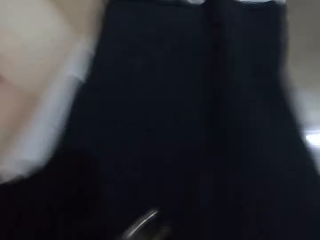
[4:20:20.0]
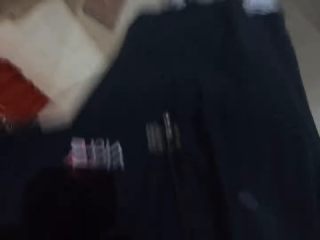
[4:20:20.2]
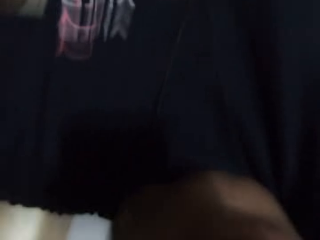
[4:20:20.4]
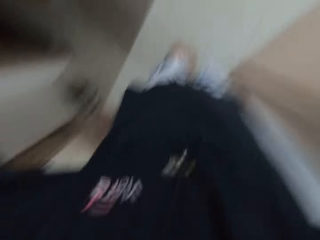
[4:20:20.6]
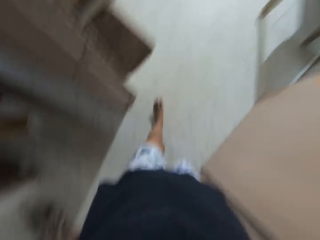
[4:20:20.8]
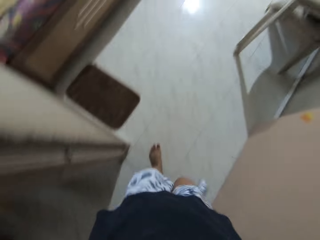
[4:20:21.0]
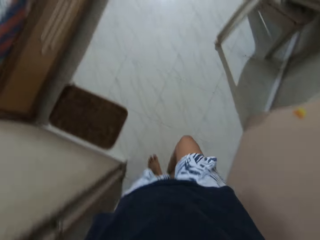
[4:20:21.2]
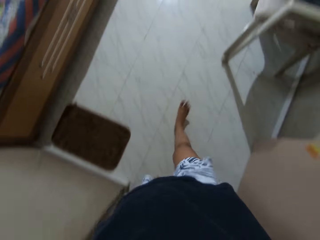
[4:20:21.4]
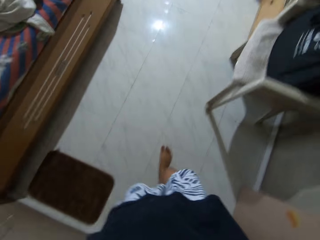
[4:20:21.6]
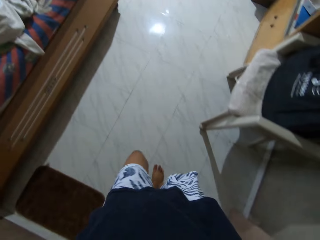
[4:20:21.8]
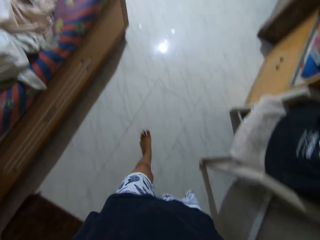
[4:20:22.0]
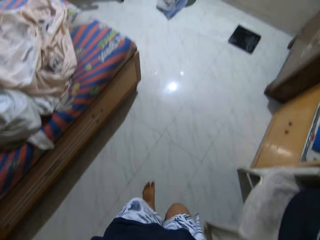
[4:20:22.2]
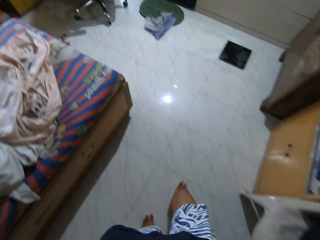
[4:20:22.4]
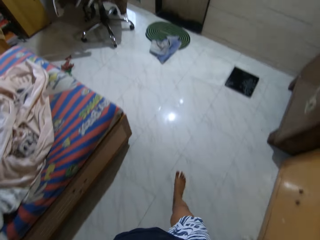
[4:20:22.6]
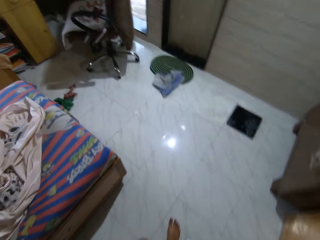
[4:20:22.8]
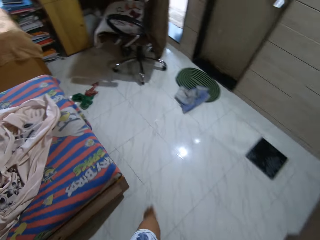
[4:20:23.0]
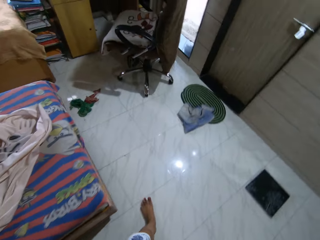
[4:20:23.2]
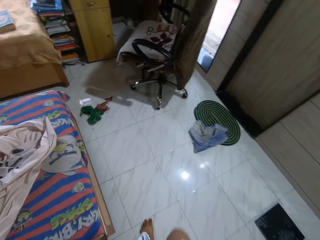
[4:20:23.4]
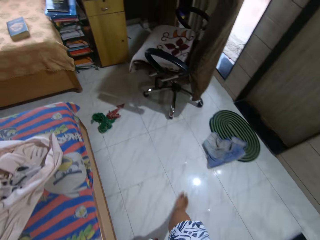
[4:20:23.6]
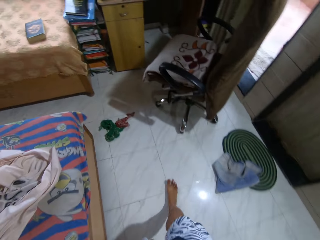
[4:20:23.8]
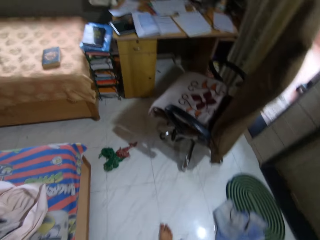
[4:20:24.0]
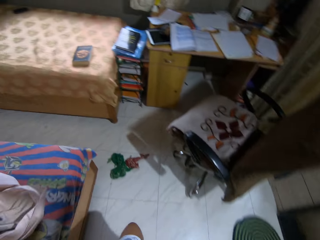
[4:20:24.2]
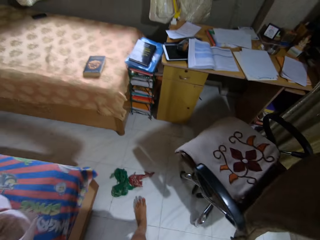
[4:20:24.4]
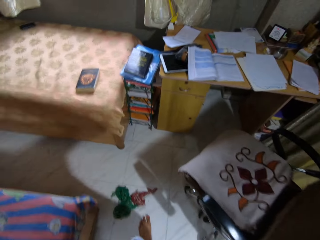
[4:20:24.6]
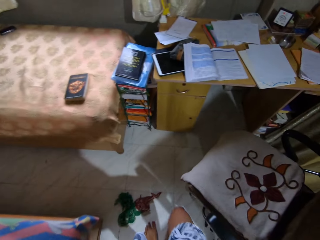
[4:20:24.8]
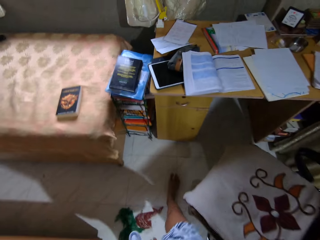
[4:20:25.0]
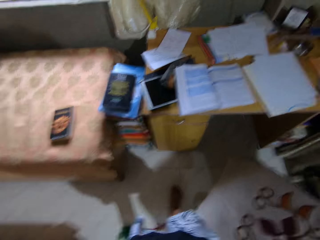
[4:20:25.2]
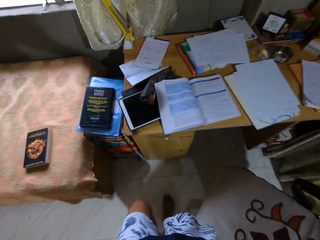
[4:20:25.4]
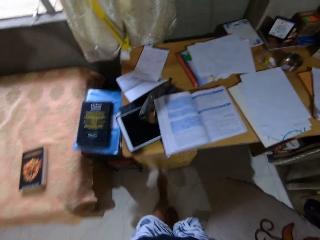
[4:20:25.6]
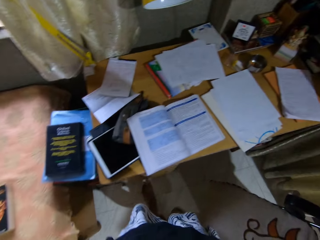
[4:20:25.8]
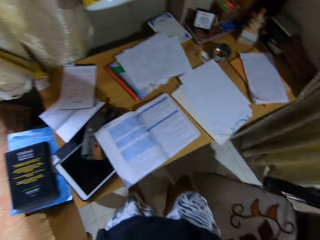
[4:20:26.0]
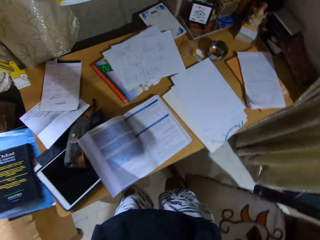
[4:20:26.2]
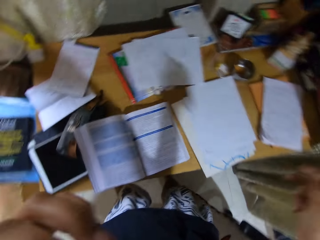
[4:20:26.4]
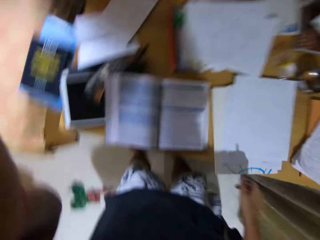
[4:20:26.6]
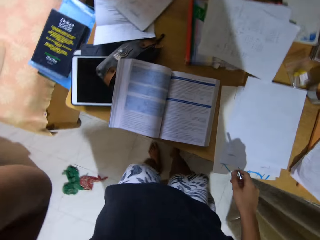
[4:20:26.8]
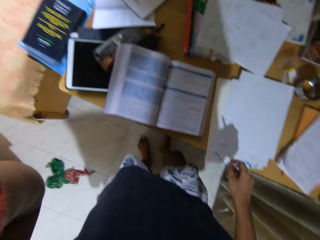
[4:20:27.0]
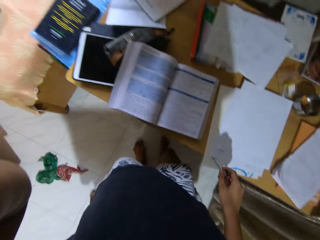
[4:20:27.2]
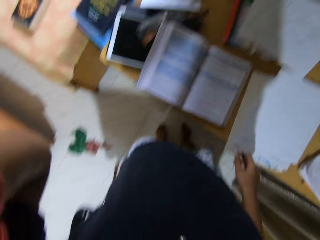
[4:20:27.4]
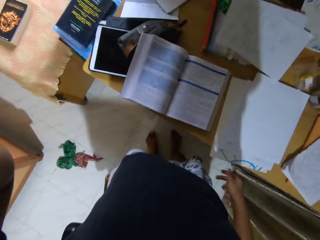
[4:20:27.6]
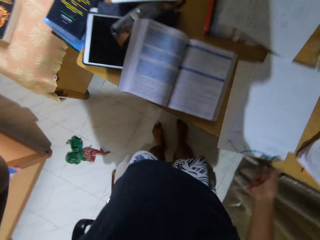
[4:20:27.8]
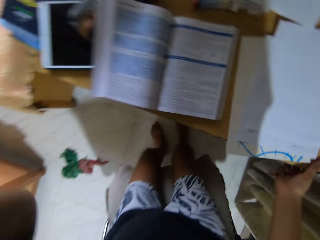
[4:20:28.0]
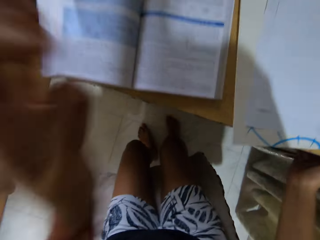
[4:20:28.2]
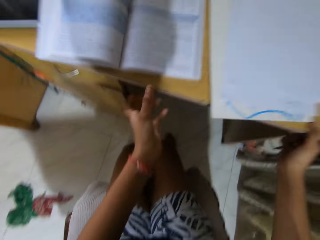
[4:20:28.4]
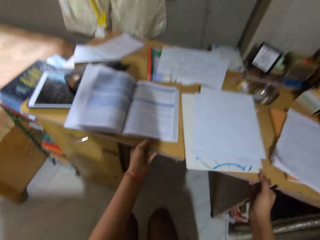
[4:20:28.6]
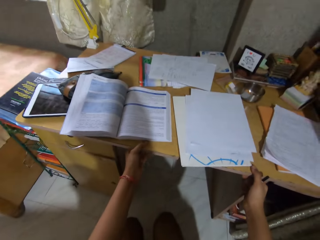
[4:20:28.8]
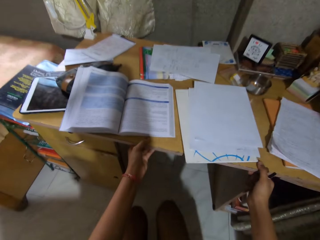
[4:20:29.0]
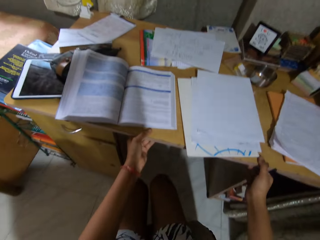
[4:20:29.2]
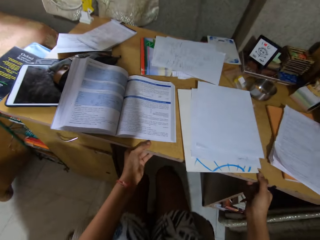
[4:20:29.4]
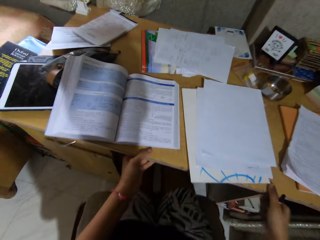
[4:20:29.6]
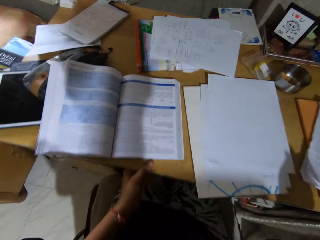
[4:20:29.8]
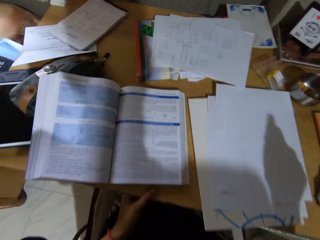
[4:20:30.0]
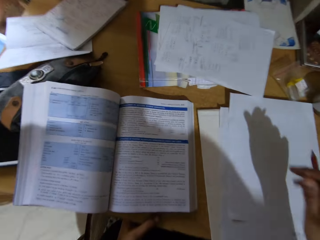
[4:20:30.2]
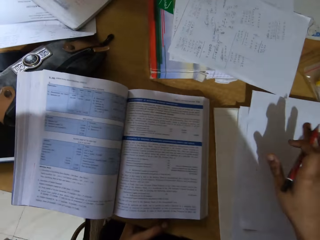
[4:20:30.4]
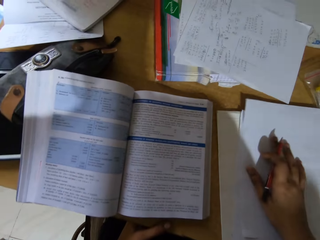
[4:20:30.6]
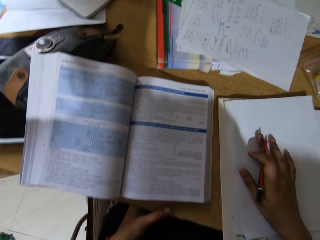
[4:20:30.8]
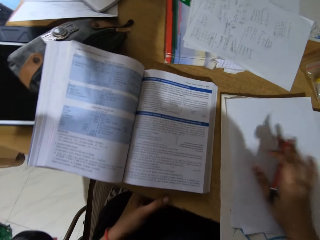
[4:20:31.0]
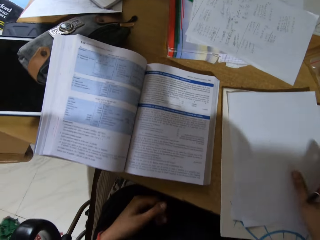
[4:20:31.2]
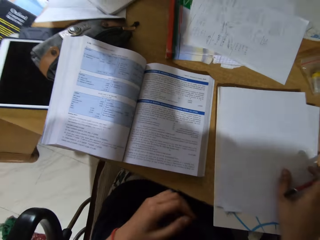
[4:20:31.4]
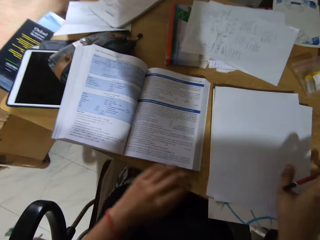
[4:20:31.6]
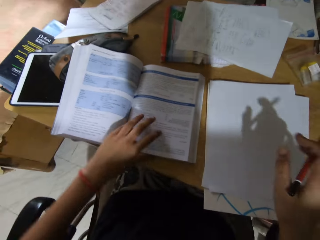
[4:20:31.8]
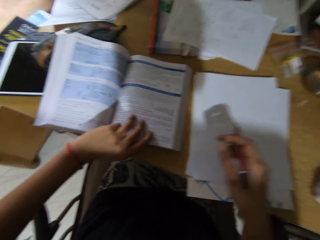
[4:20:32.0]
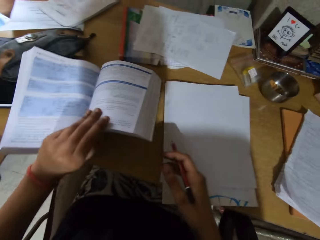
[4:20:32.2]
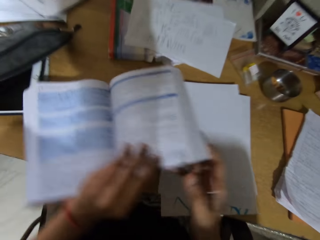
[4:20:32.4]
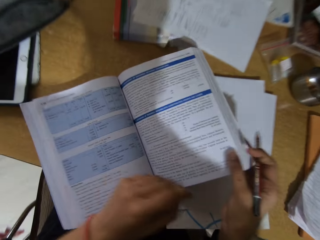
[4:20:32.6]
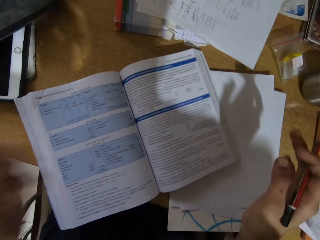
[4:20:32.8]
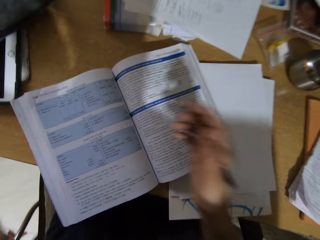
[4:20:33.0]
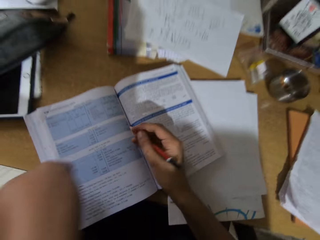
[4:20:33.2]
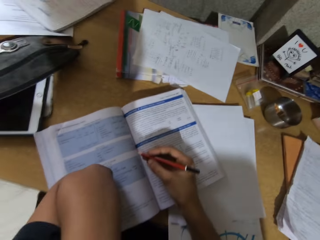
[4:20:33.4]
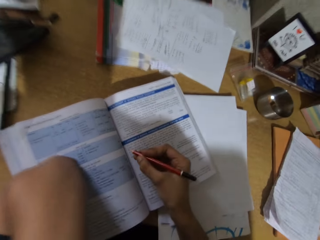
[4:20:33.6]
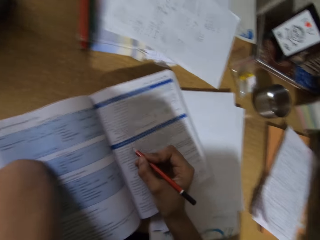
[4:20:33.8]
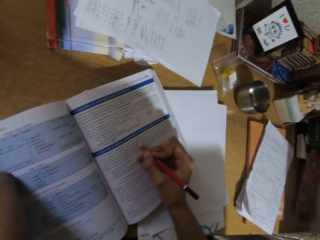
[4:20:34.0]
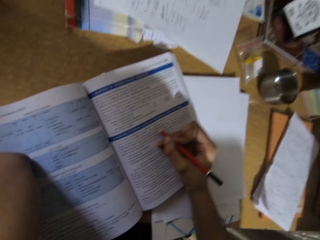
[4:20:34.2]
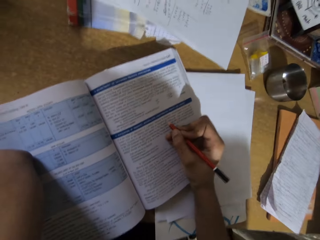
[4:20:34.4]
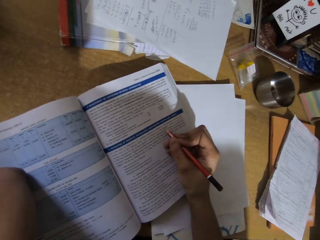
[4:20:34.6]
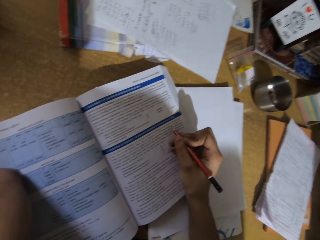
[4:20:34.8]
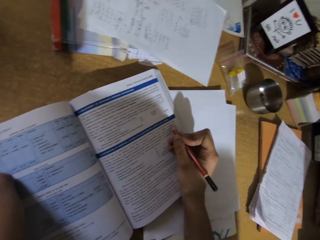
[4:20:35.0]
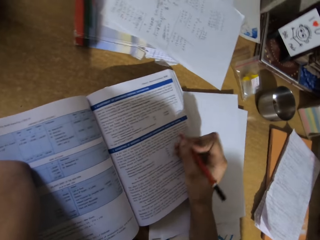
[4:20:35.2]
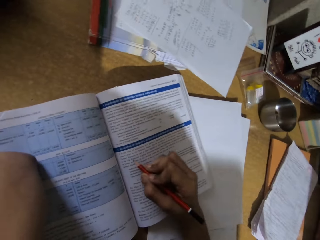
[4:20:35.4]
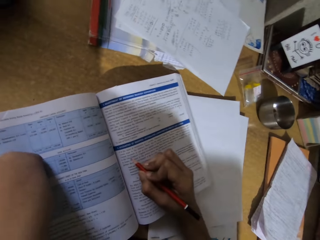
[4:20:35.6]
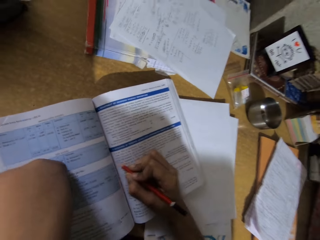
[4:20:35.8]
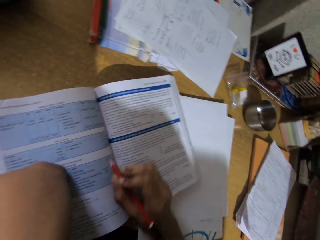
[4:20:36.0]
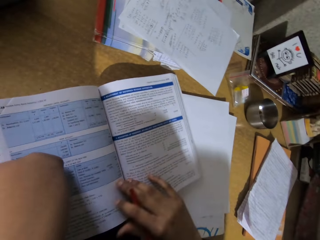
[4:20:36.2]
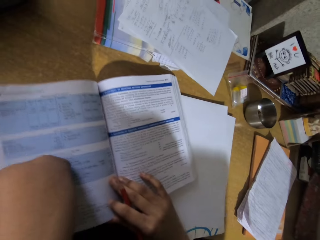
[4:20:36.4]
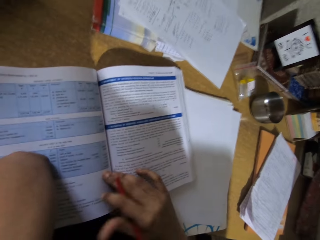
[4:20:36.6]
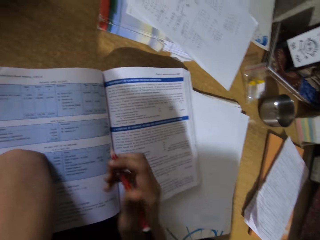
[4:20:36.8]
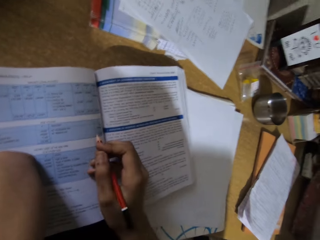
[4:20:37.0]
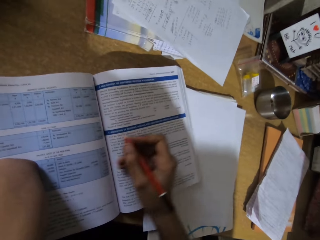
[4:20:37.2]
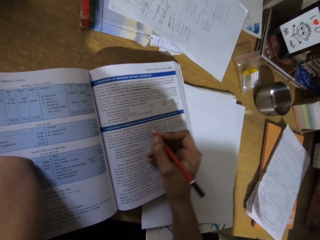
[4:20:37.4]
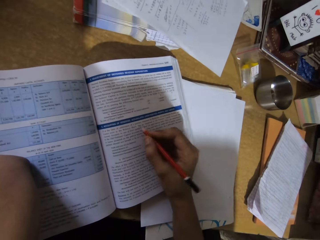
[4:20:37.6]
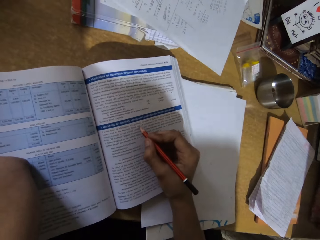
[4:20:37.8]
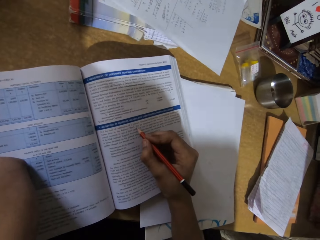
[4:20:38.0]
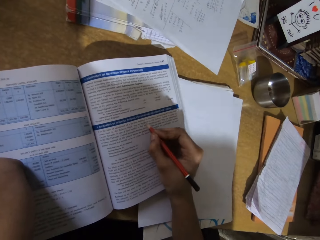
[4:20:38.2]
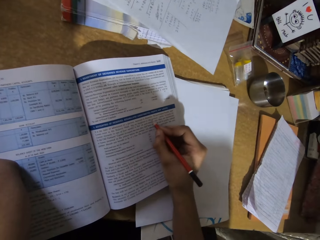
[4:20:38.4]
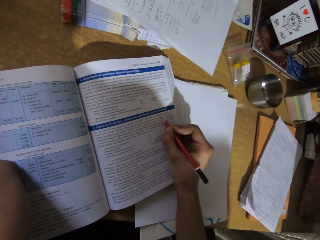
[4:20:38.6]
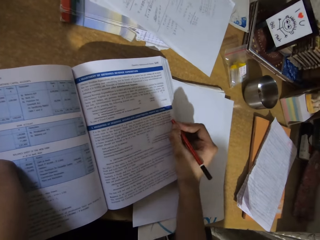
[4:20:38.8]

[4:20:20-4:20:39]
The camera wearer holds the study table, drags the chair, sits down and pulls the table. They read a book. They hold a paper. They drag the book on the table. They hold a pen. They skim through the book.

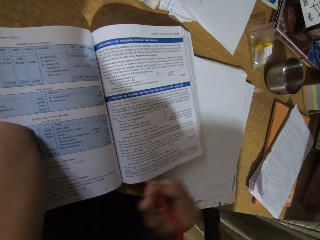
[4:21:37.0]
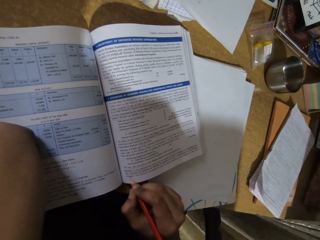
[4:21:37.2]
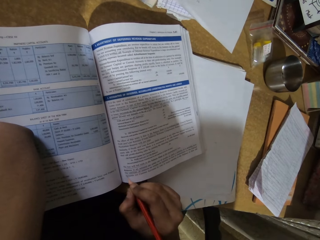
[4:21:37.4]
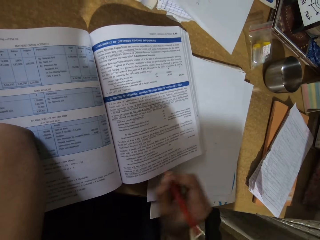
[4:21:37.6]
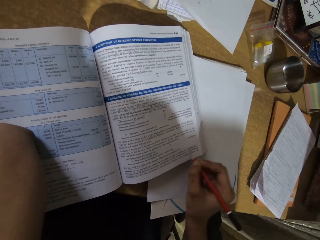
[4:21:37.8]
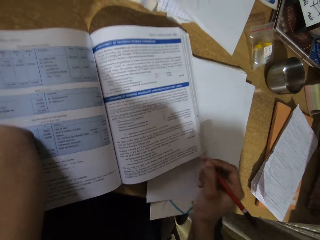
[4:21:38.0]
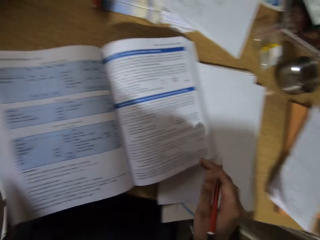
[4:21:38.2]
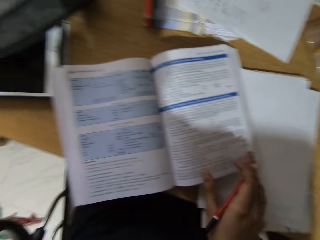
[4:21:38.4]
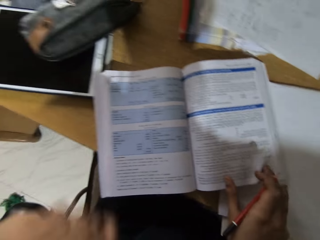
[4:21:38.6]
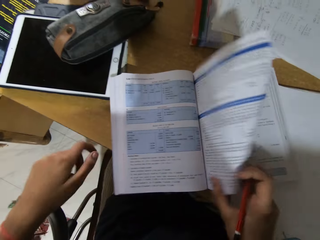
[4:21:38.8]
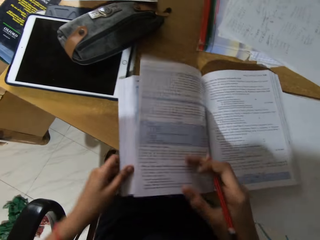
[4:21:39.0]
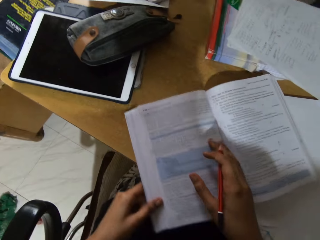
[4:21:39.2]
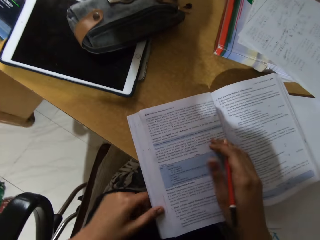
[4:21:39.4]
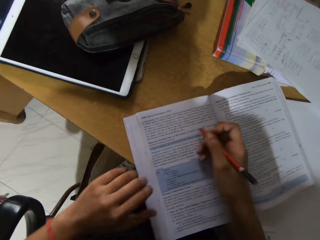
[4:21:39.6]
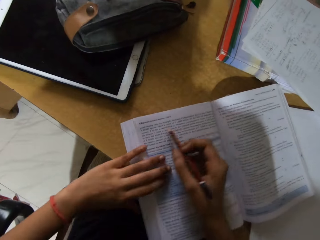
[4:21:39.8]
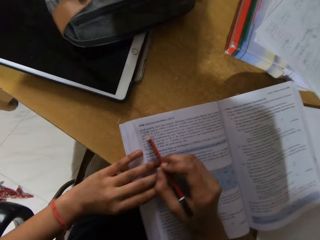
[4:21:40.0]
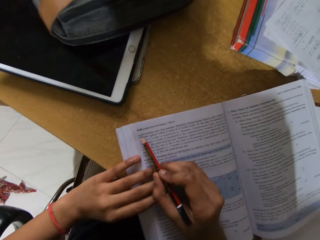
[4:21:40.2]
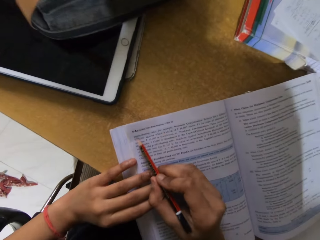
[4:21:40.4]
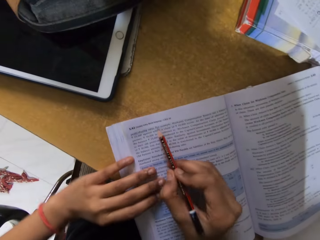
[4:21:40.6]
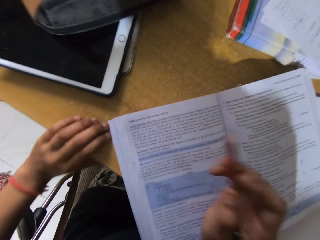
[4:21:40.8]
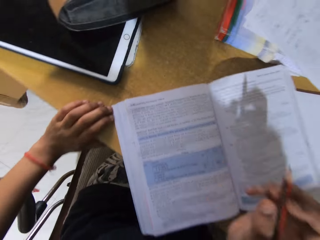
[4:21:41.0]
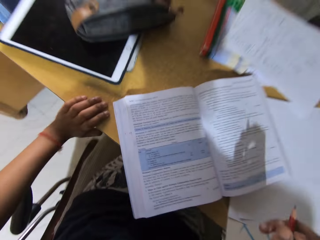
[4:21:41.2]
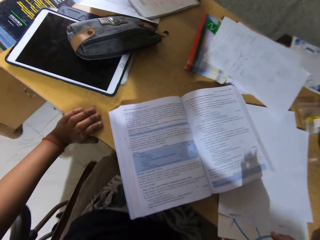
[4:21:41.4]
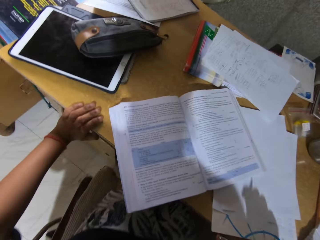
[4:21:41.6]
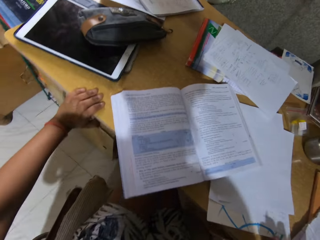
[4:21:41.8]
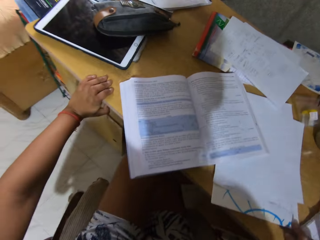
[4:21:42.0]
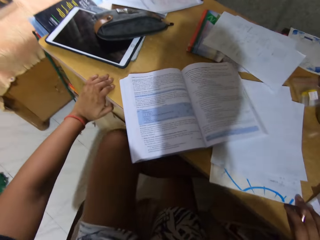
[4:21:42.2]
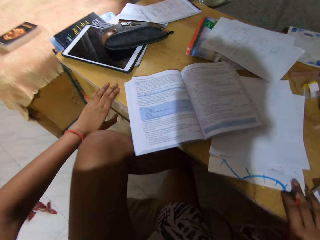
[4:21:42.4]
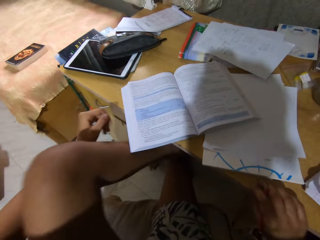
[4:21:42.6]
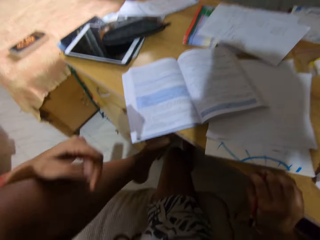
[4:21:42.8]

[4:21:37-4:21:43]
The camera wearer opens the next page of the book. They skim through the book. They put the left leg on the chair.
